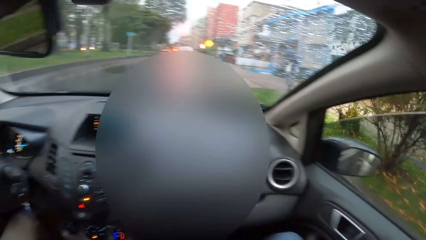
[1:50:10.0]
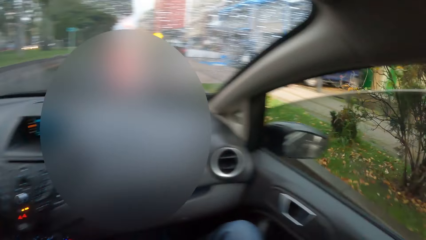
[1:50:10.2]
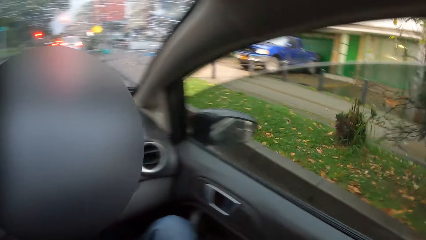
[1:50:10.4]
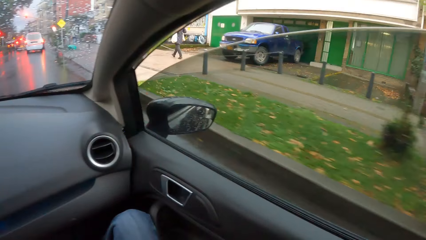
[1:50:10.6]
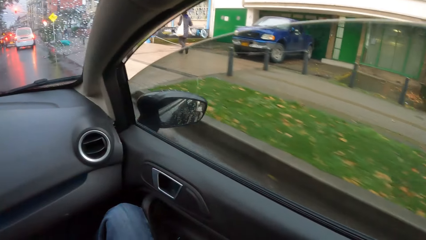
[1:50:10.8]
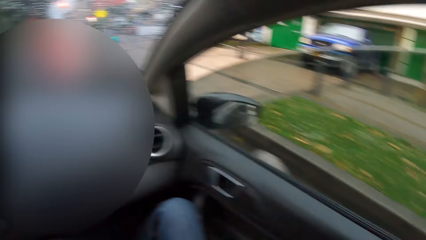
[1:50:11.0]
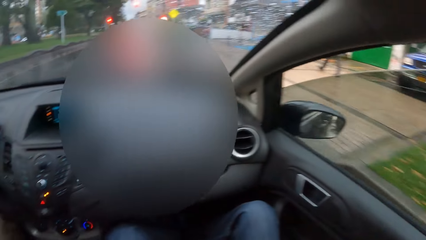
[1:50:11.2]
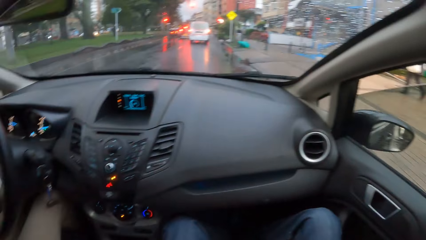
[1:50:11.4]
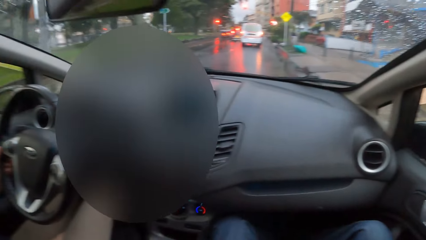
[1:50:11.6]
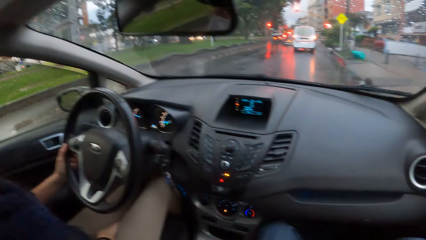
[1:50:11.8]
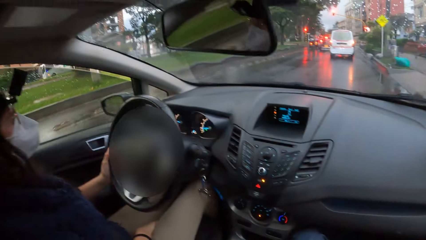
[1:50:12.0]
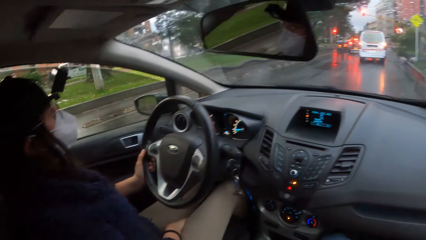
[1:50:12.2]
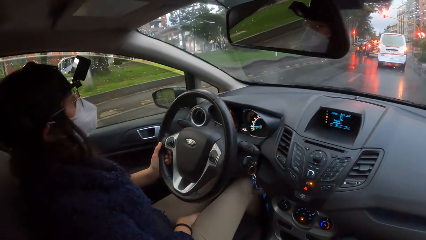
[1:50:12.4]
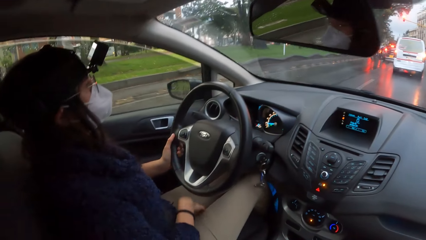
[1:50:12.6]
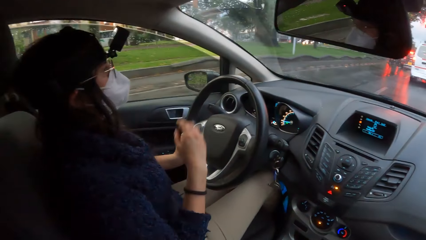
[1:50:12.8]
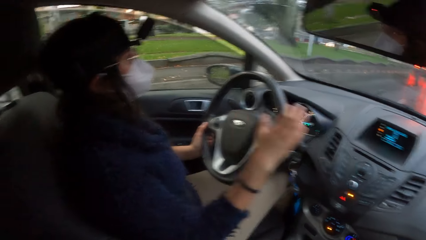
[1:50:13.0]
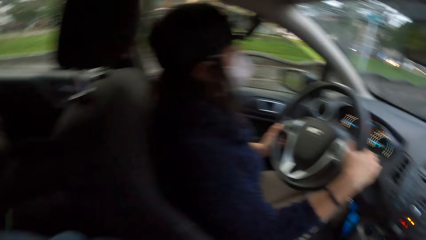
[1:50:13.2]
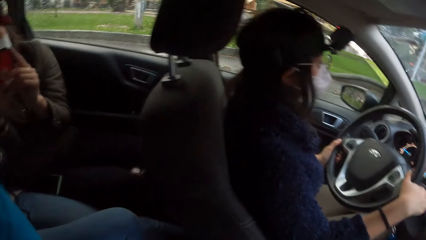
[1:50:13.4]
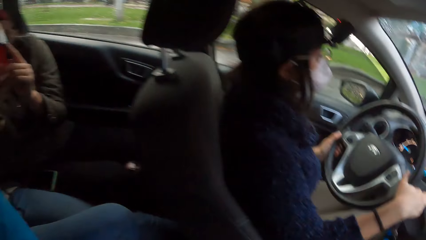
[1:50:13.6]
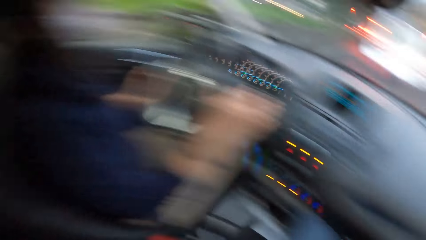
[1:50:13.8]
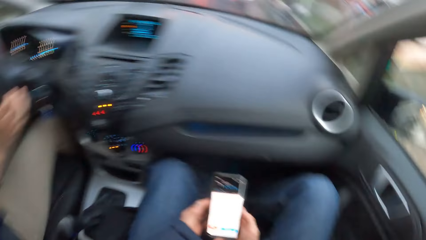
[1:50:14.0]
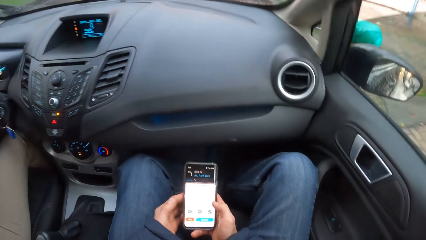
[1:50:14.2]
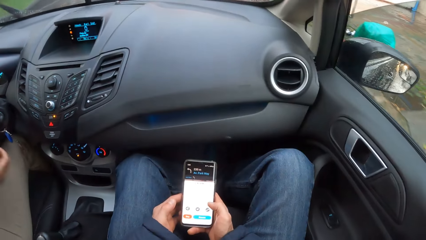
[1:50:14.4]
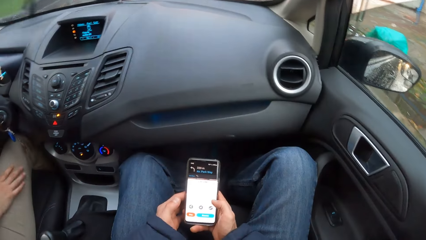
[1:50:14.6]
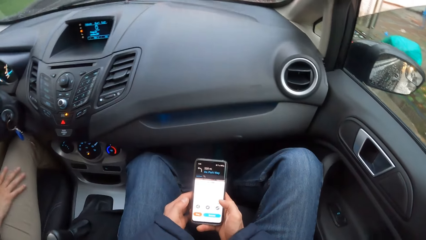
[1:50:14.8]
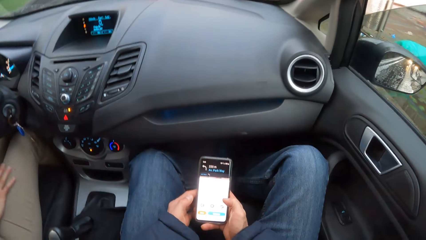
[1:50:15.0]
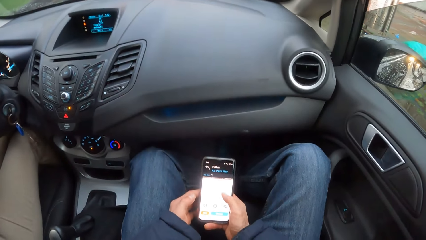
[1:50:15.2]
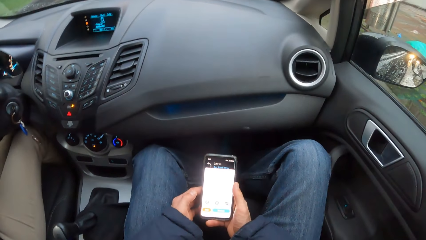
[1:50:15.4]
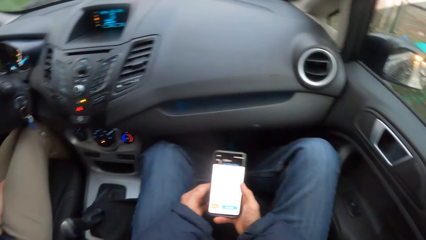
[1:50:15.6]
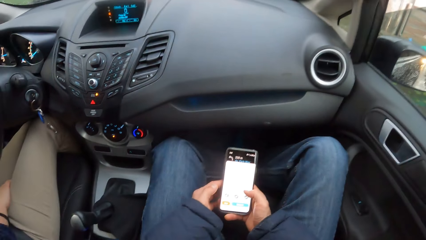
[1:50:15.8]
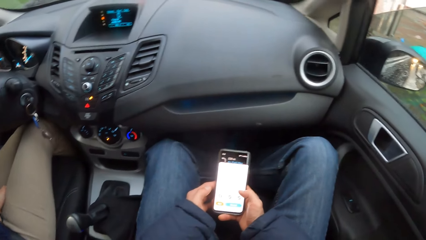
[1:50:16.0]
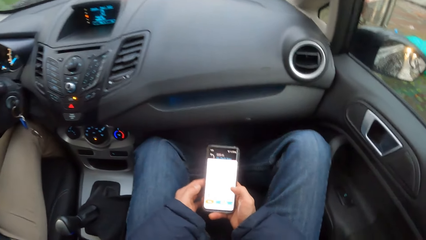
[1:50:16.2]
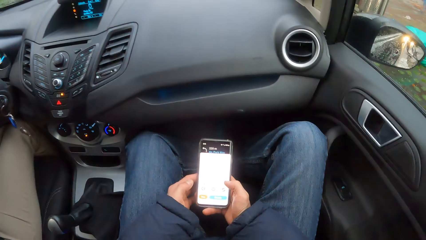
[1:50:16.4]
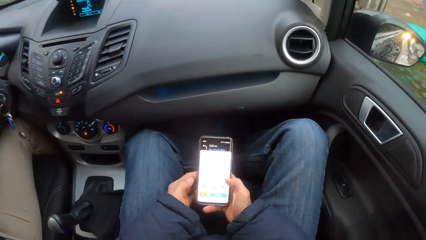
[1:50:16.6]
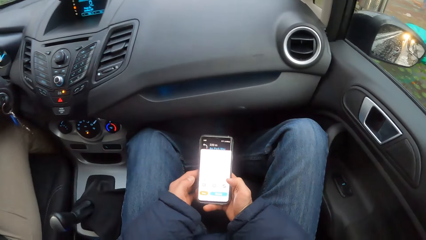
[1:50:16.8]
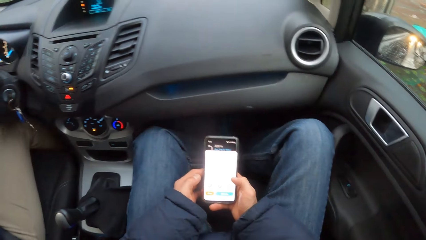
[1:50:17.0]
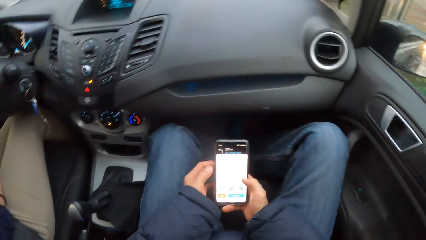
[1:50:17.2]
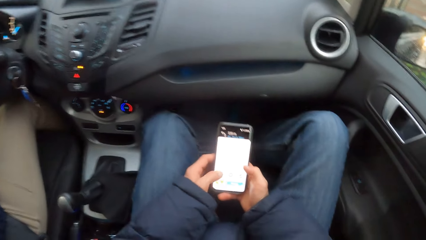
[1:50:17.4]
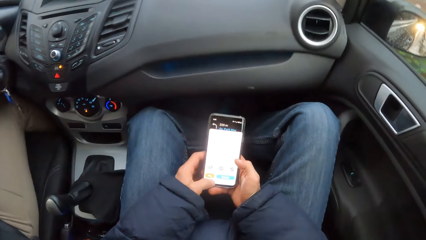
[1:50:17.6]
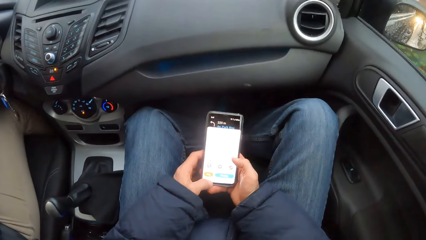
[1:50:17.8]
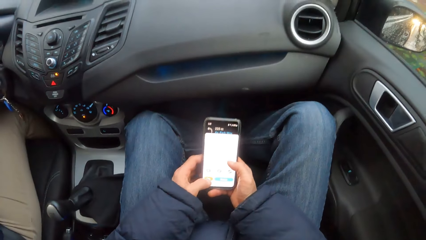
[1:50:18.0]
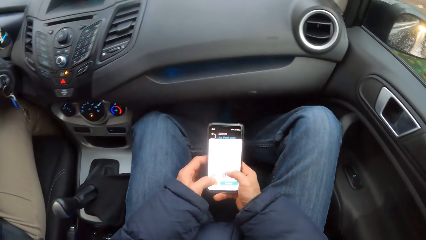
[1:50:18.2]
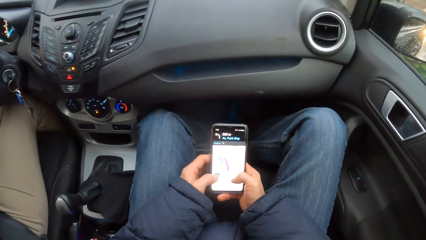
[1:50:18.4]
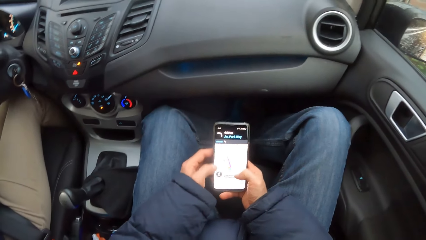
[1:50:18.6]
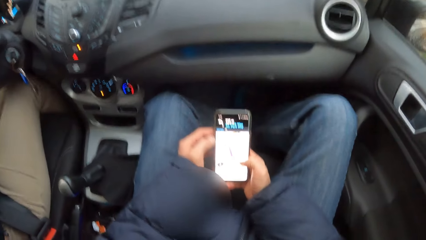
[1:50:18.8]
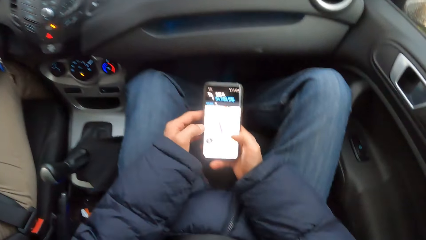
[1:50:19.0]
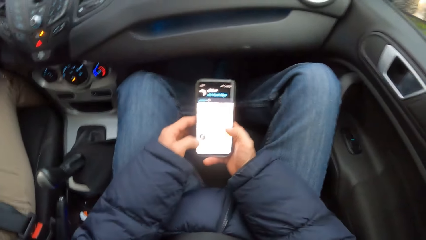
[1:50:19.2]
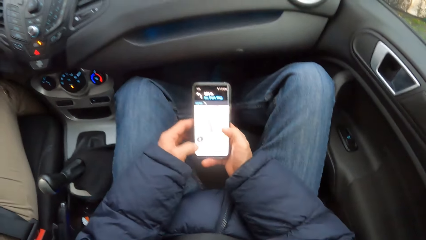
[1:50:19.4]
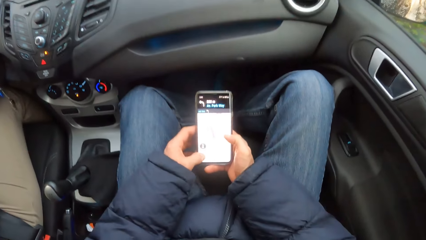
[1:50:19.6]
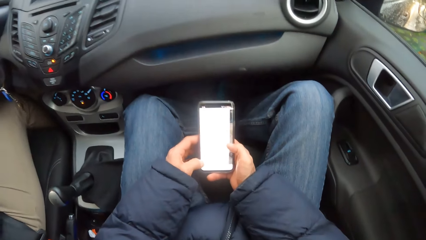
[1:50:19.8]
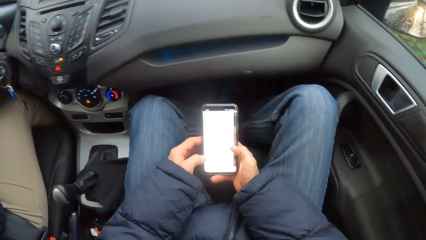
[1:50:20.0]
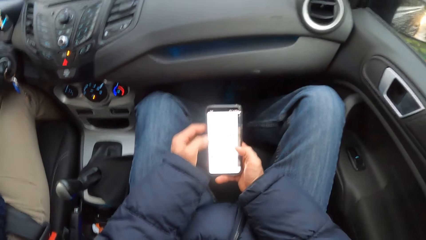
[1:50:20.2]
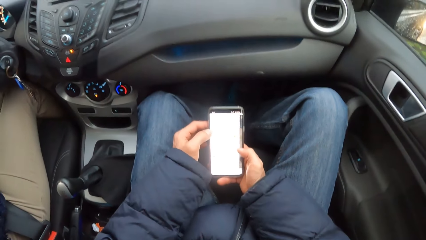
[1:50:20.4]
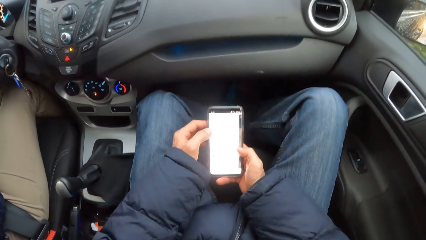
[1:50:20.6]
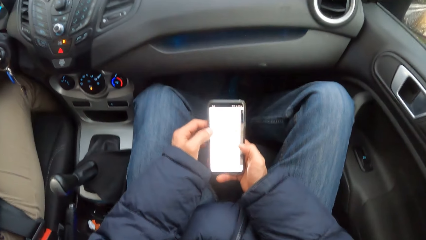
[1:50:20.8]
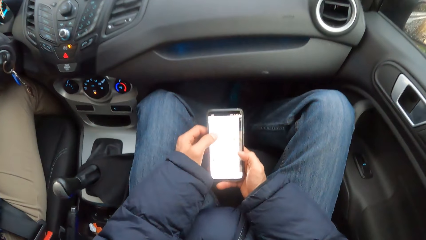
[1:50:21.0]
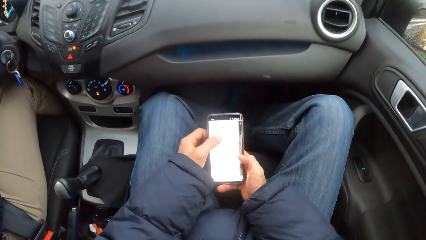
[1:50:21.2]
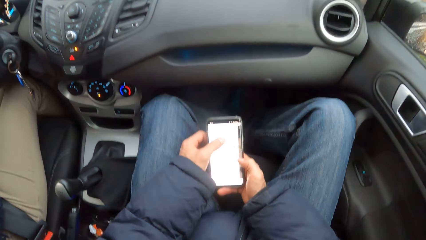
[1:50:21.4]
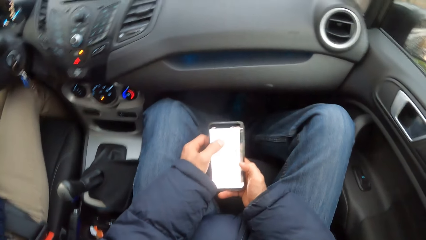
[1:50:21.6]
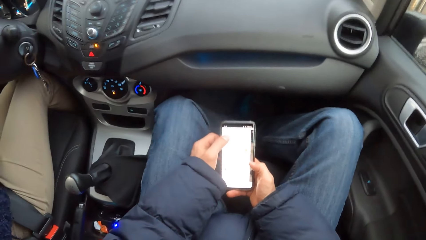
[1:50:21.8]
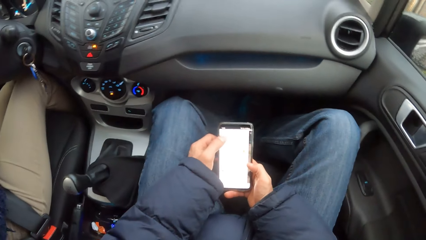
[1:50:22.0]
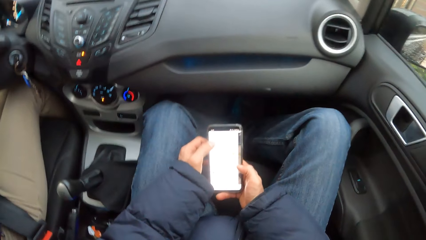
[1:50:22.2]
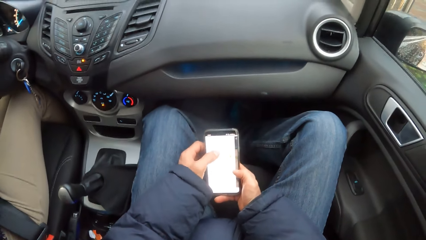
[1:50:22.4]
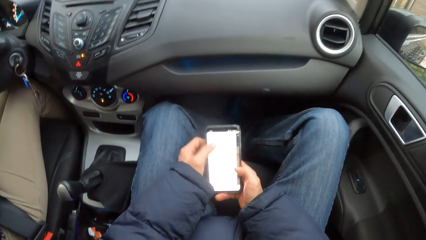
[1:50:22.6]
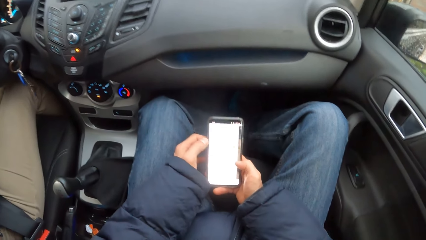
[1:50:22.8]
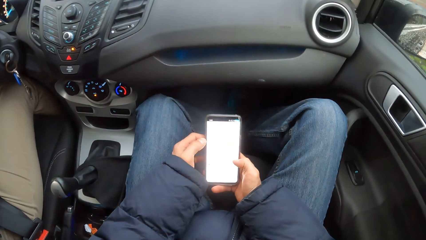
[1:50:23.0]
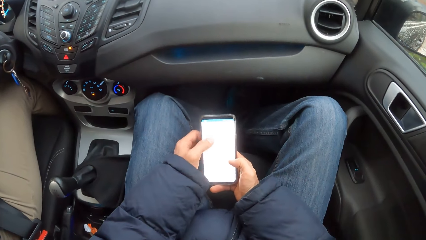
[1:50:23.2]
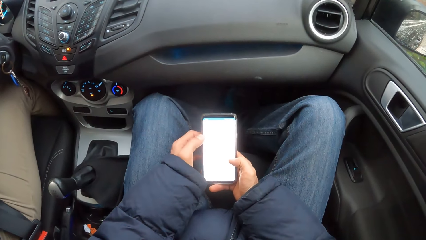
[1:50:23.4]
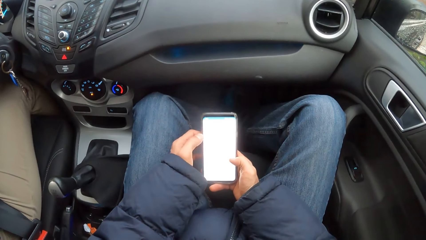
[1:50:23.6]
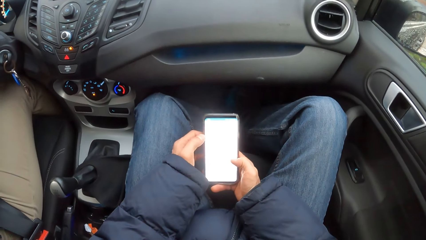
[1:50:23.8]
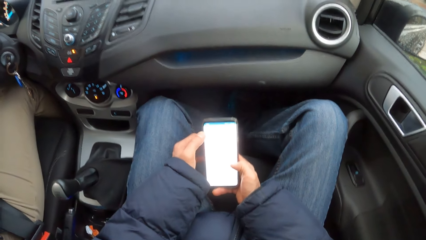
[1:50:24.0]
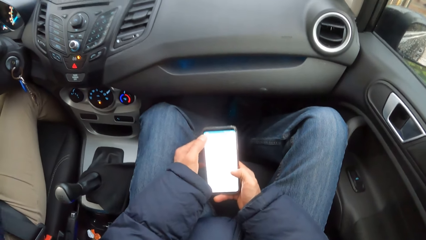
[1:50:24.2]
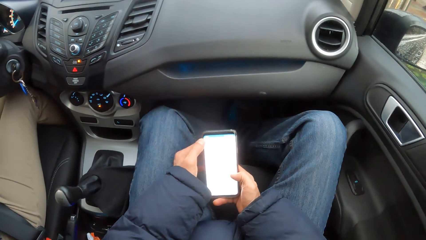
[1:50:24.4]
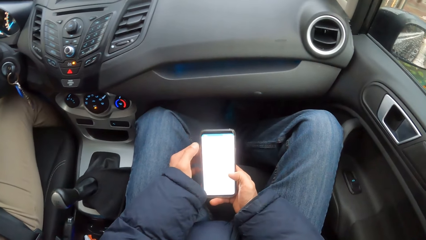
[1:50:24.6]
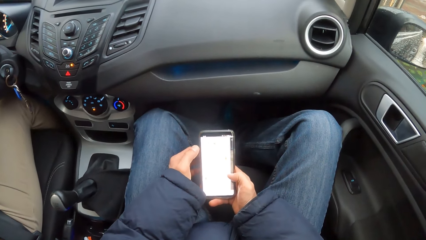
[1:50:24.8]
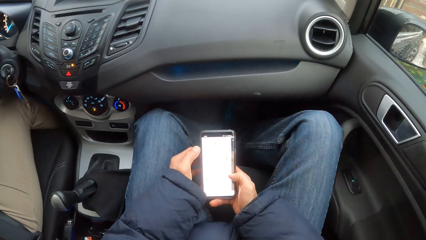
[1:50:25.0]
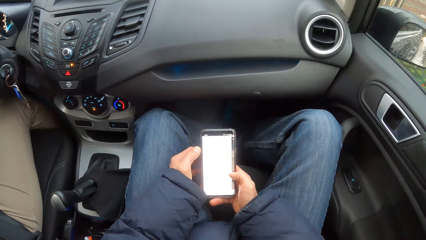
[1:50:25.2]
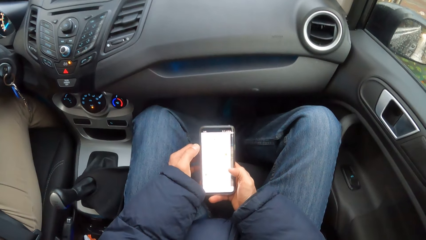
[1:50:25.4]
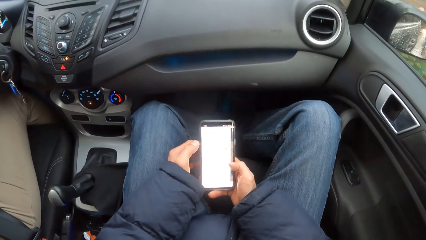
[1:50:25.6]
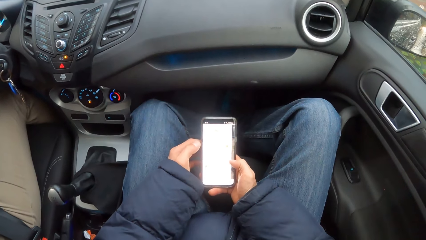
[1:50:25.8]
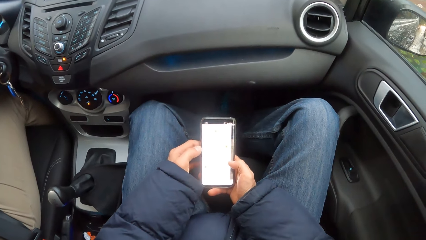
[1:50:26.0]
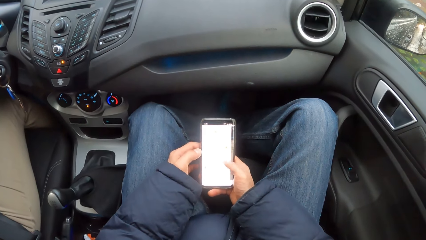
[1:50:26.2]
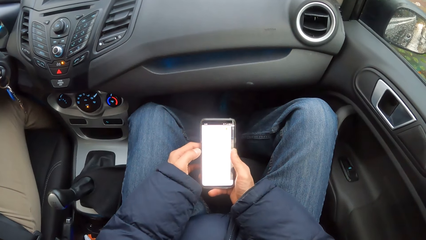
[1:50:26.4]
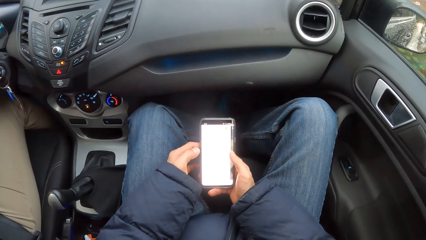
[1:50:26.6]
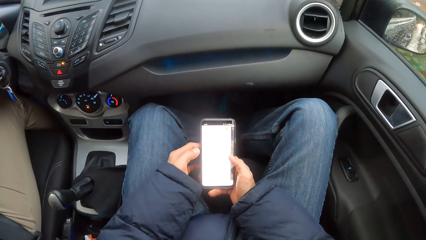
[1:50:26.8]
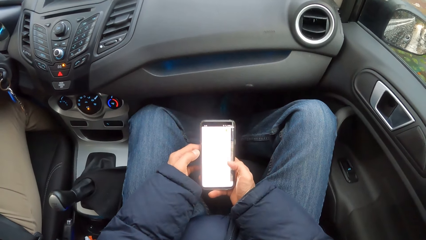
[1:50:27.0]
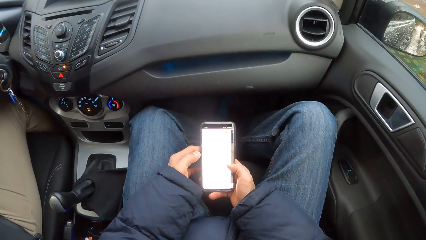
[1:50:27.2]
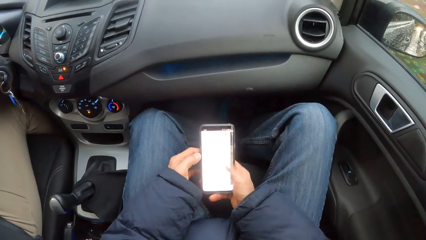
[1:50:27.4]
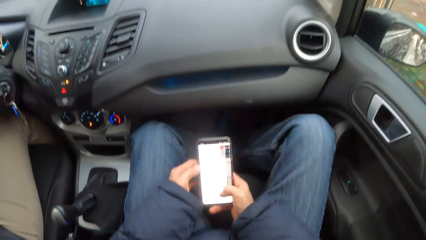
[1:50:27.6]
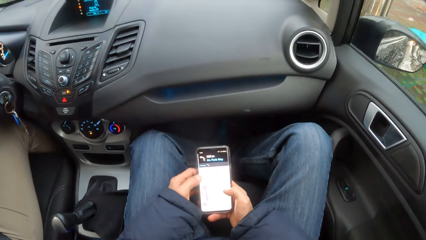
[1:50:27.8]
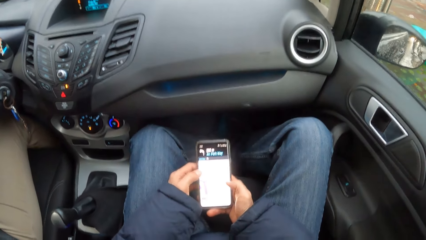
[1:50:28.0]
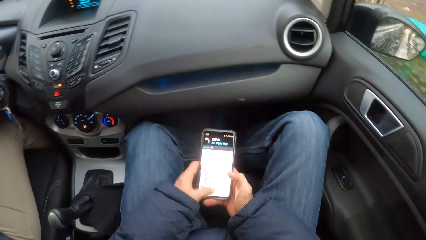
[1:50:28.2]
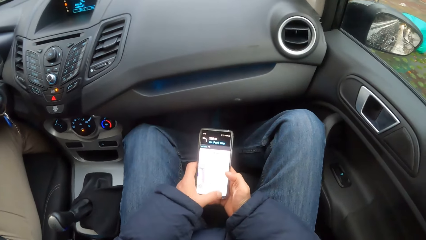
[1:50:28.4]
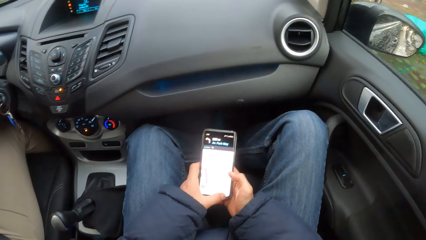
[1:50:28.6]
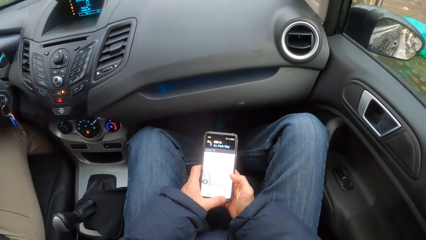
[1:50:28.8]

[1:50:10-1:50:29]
The camera wearer looks around. A woman drives the car with her left hand on the steering wheel. The camera wearer operates the phone with both hands.
